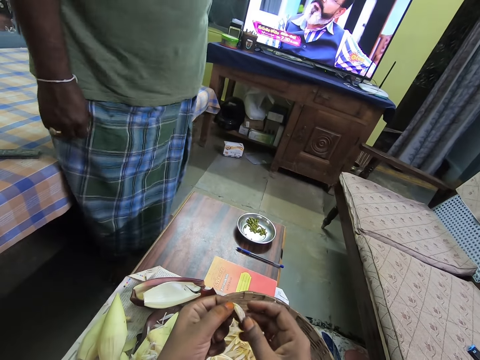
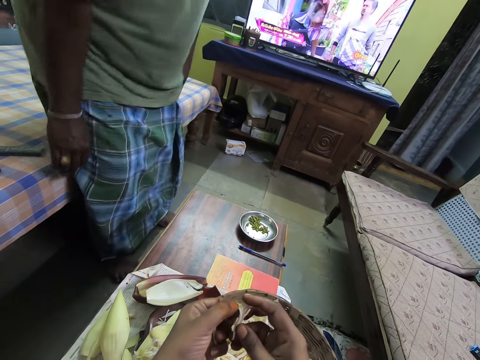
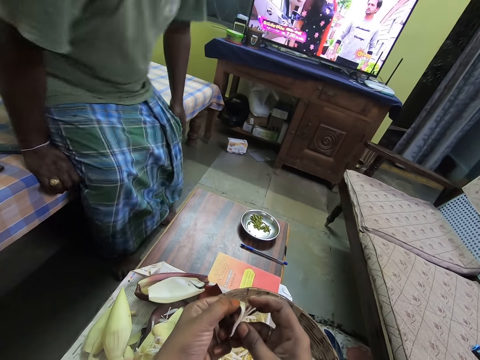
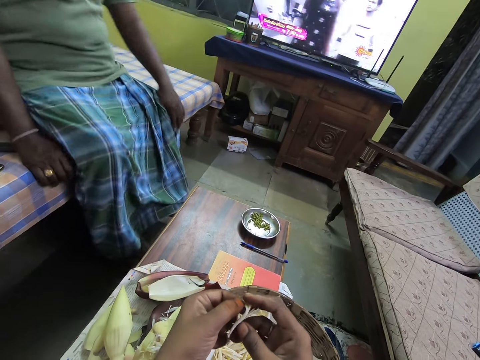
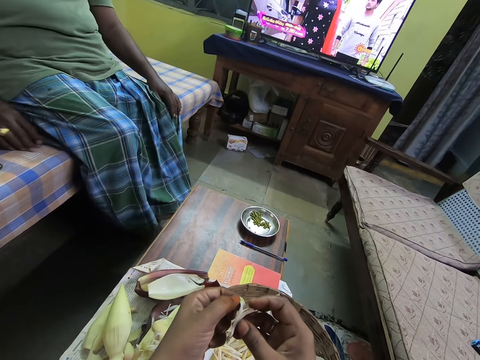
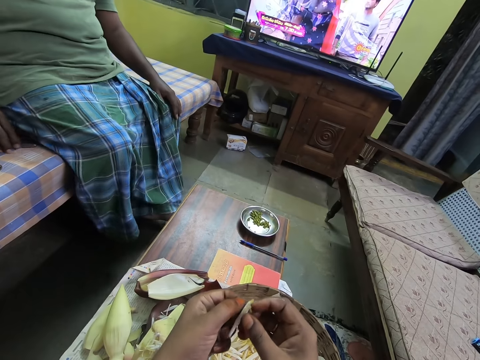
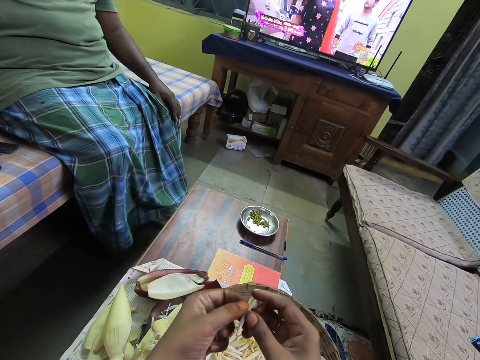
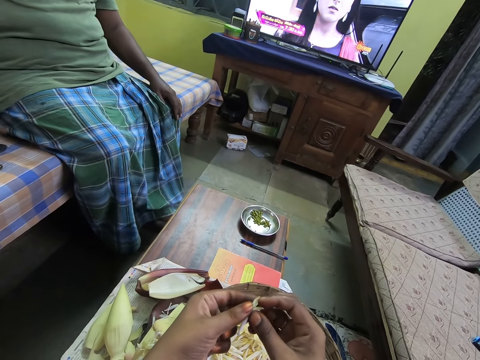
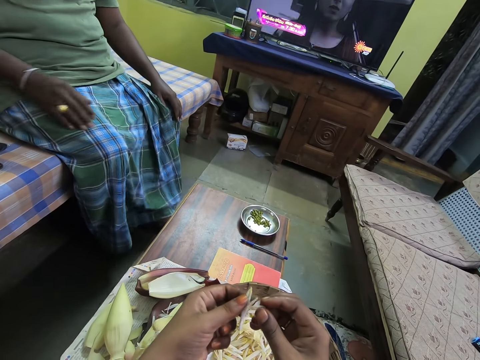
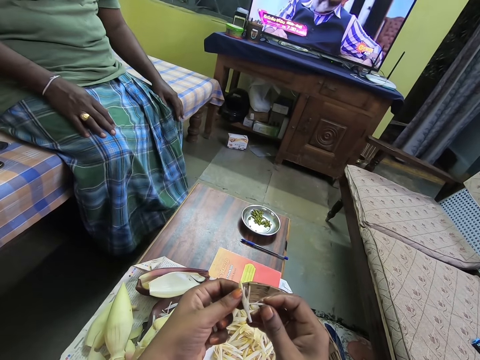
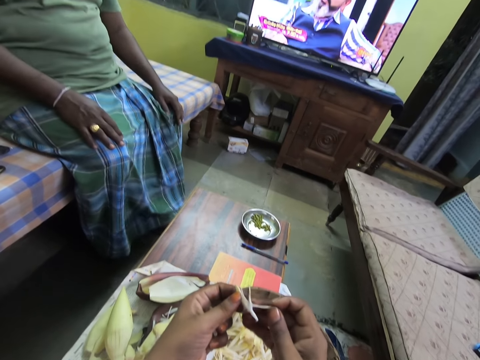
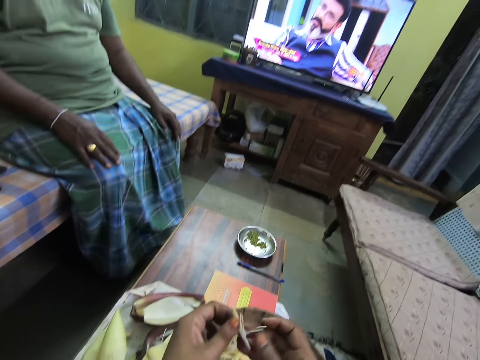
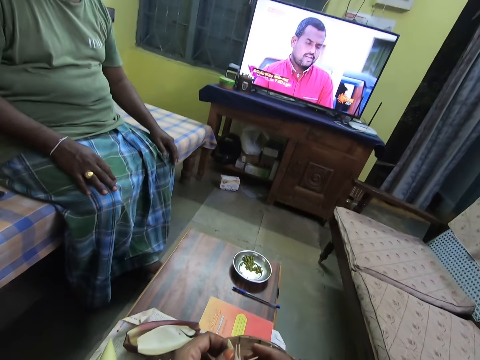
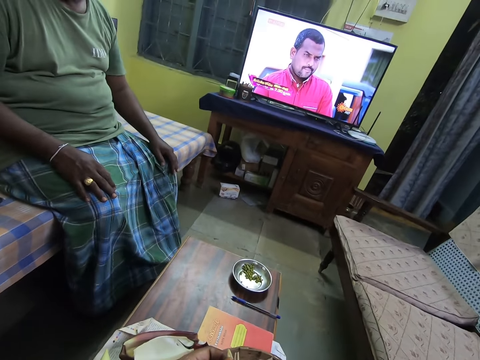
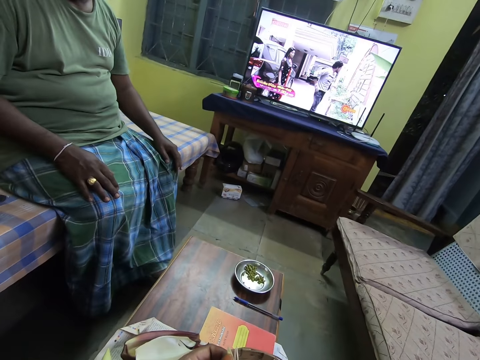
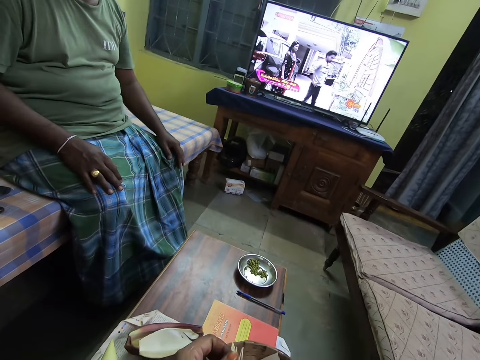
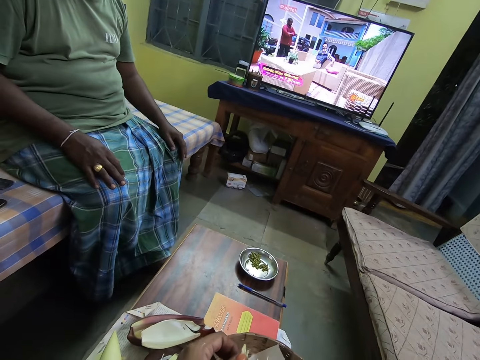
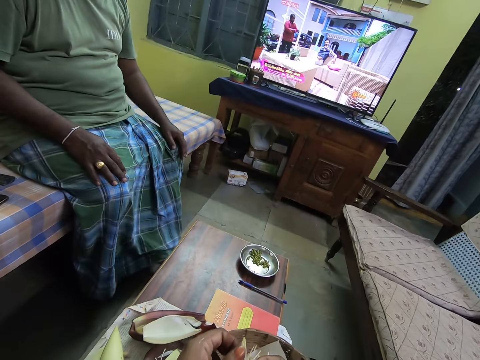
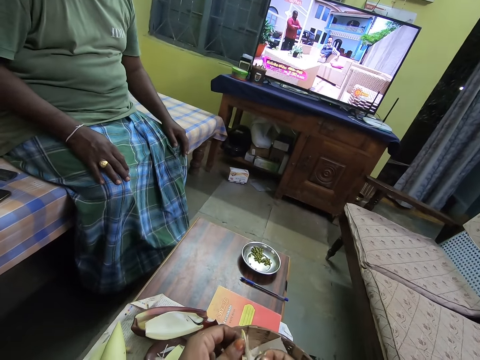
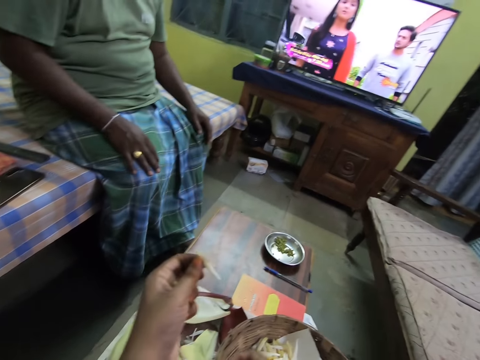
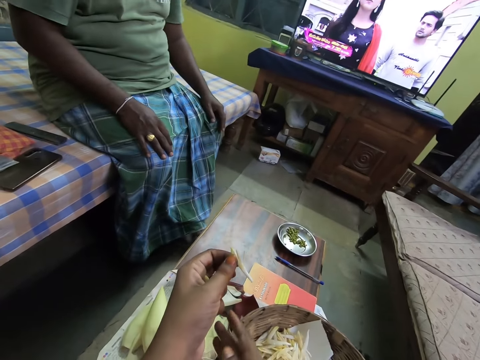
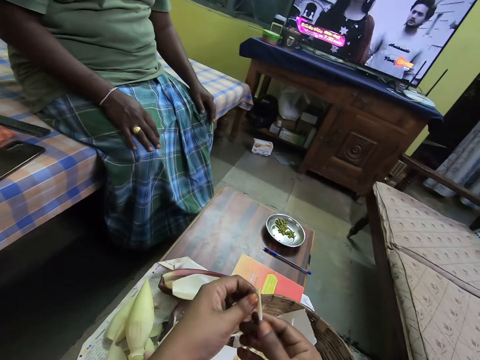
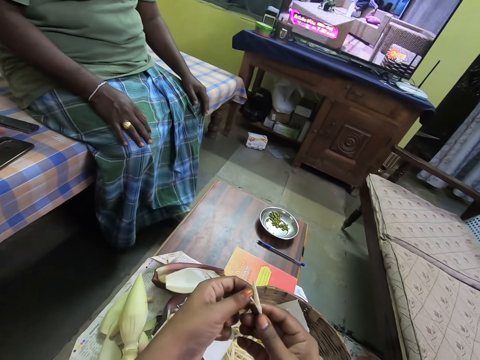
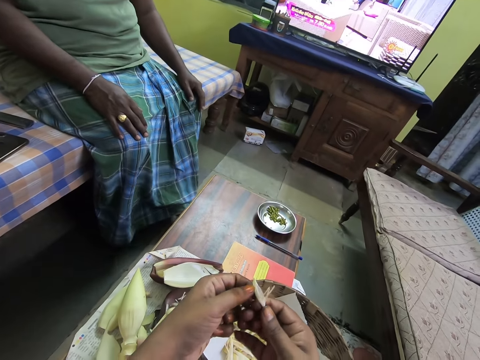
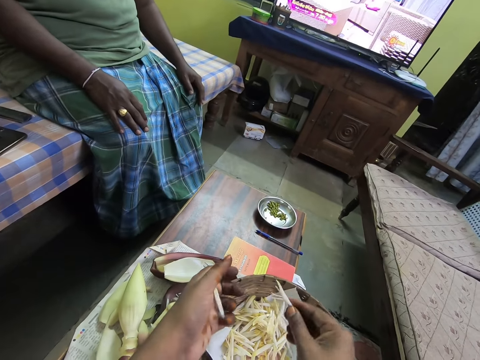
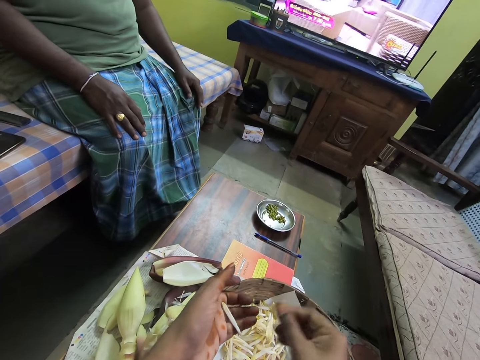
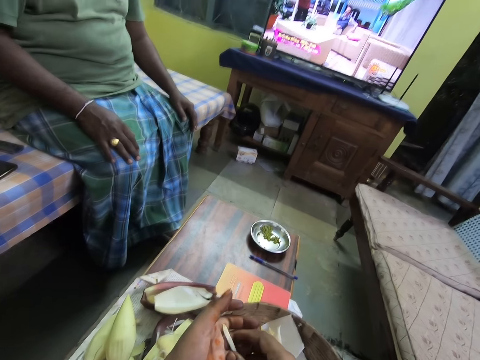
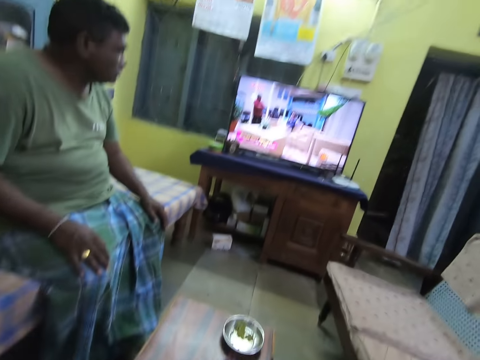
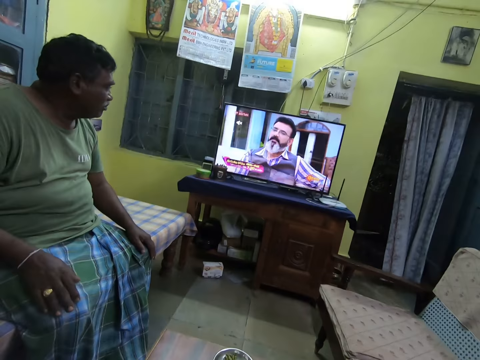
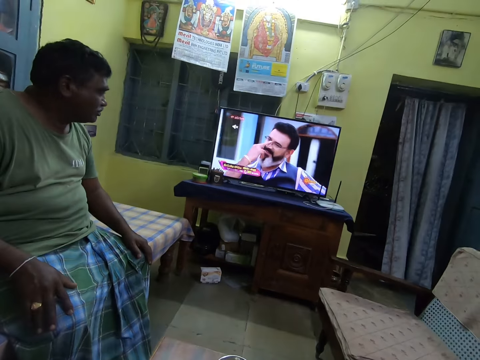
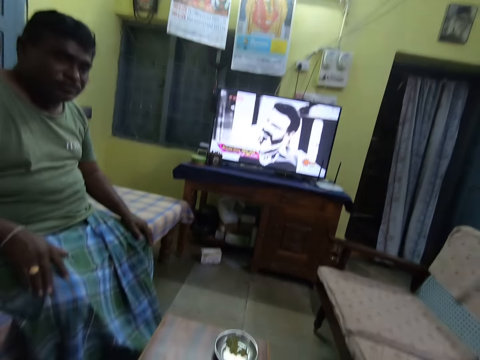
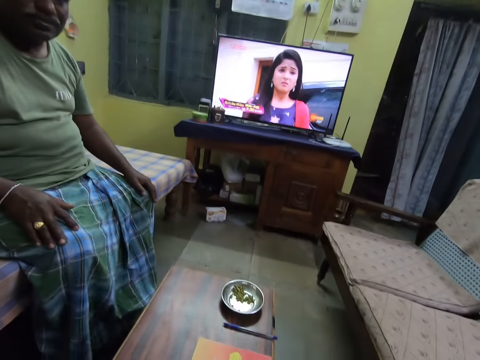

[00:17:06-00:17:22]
A man sits on the bed. The camera wearer peels banana petals with her right hand. She drops a filament on the table with her right hand. She drops the banana petals with her right hand. She drops a flower bud in the basket with her left hand. She picks up the flower bud with her right hand.

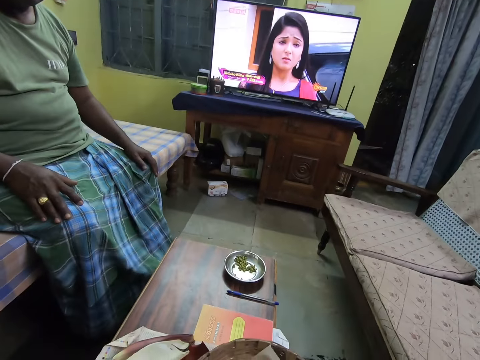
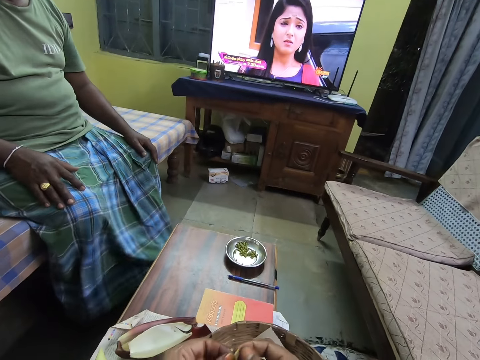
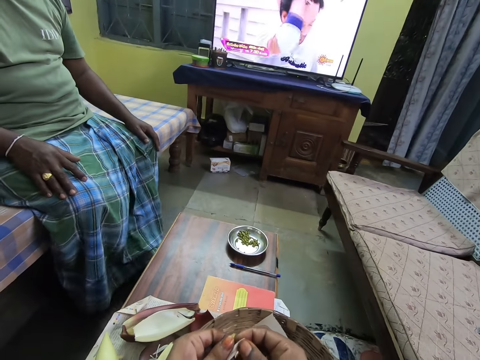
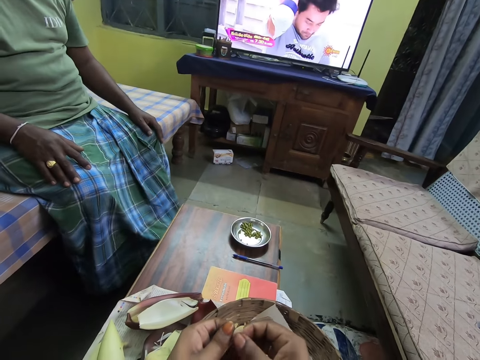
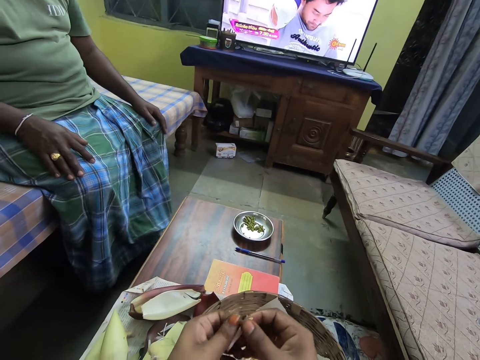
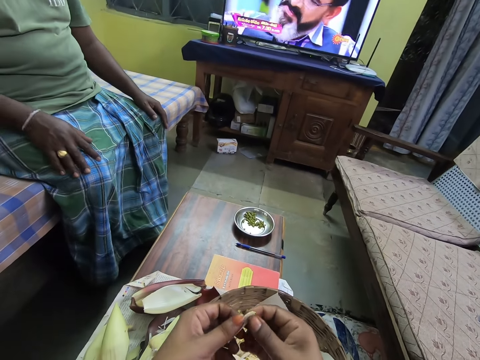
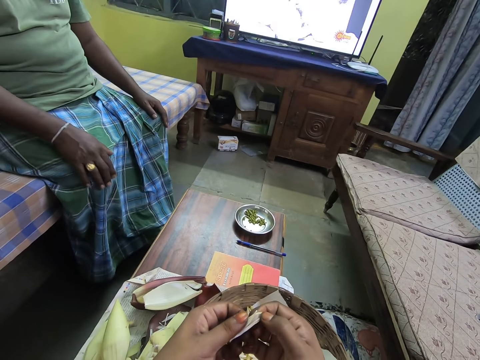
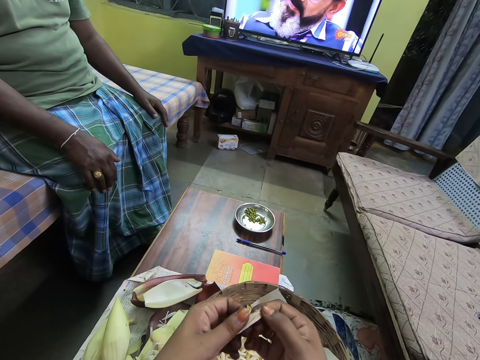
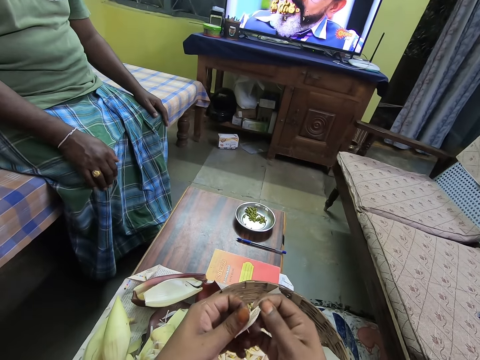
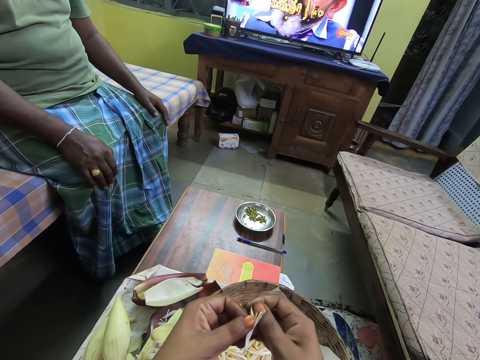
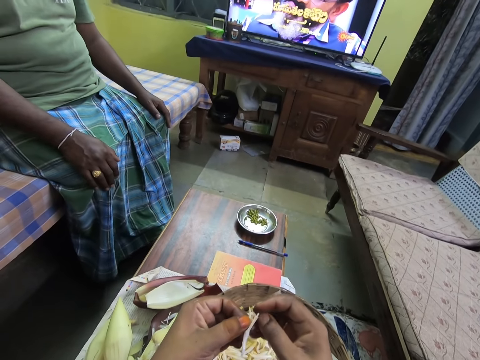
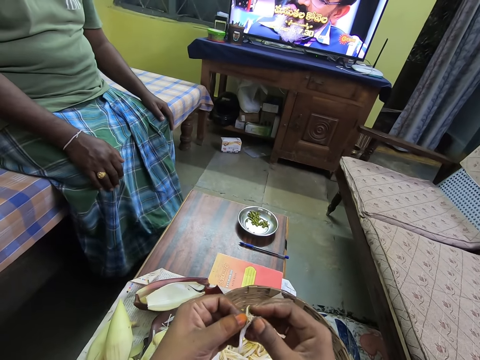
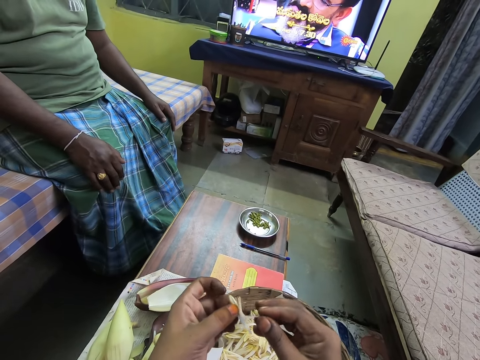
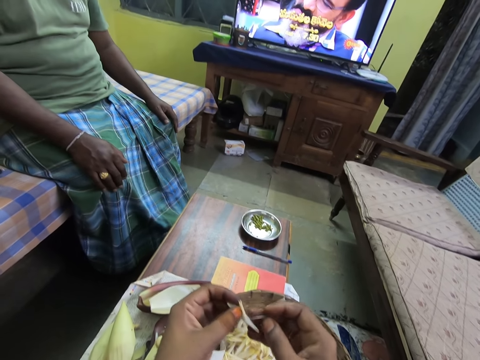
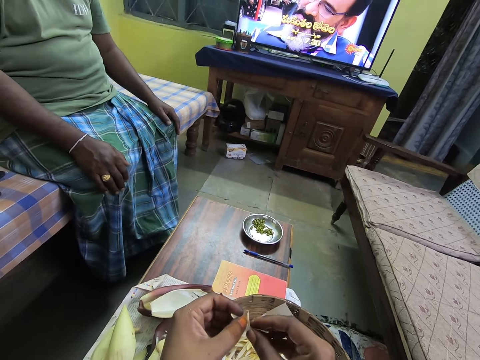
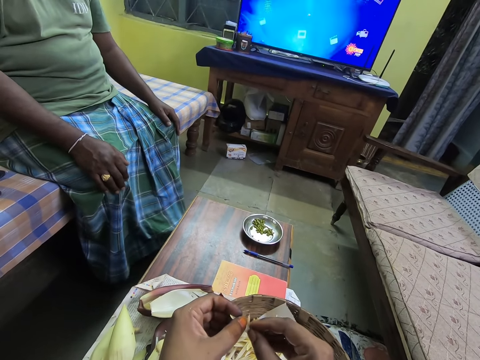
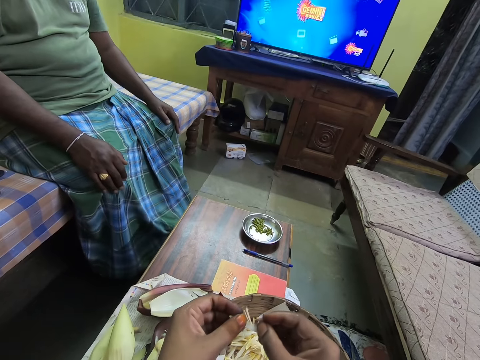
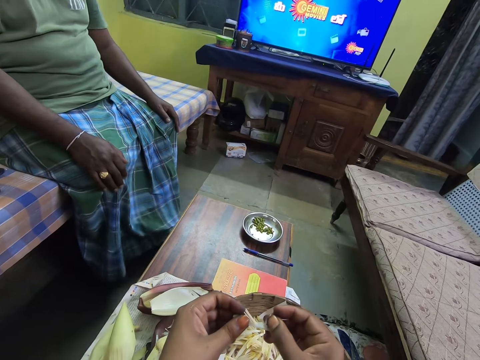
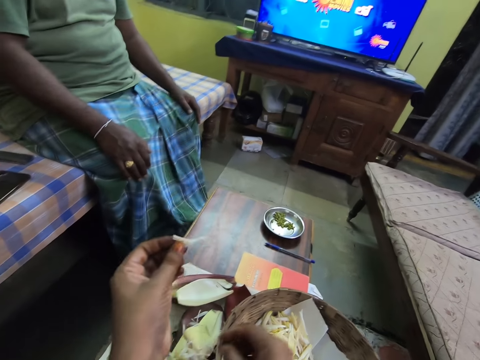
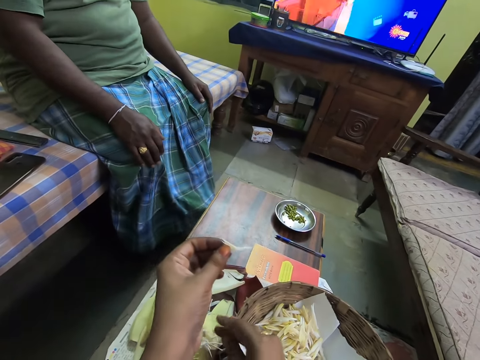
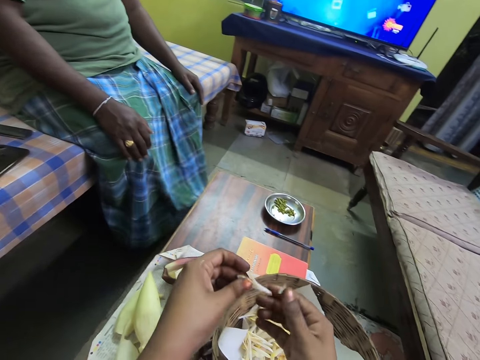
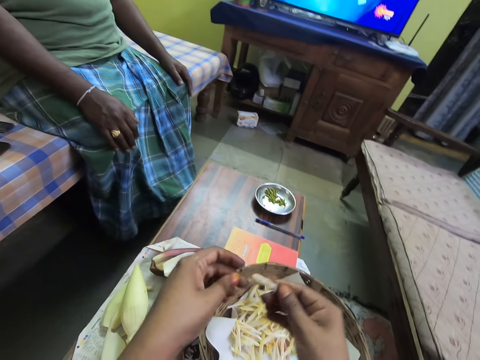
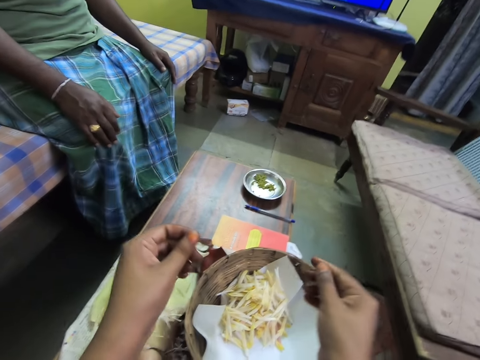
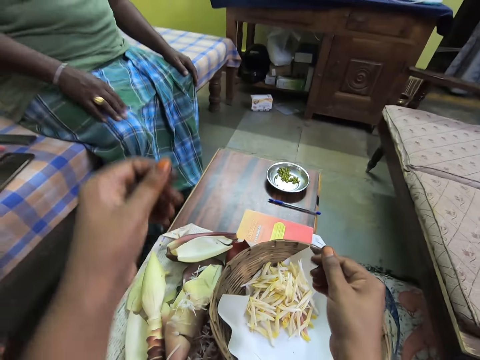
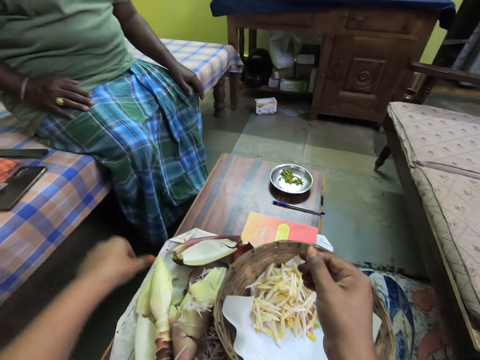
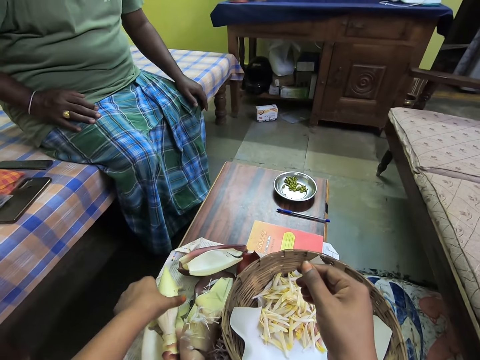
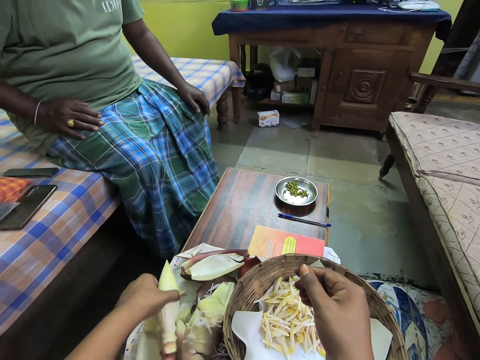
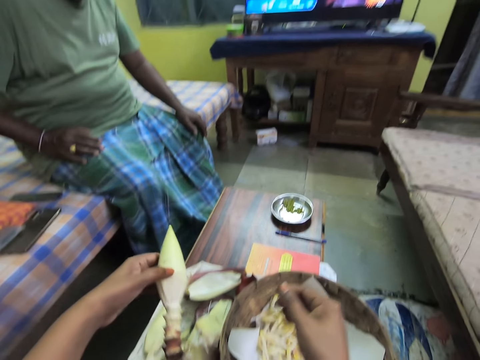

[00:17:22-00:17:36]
The camera wearer peels the flower bud with both hands. She scratches inside of the banana petals. A woman interacts with the camera wearer and a man. The camera wearer peels the banana petals with her right hand. She drops the banana petals with her right hand. She drops a filament on the table with her right hand. She drops the flower bud in the basket with her left hand. She picks up the flower bud on the table with her left hand.
